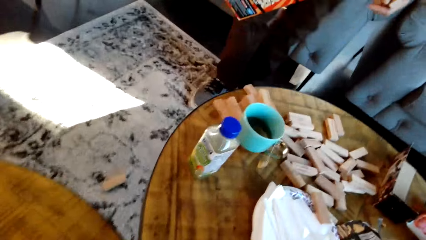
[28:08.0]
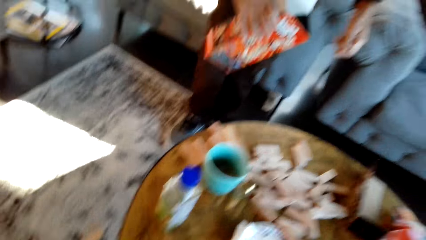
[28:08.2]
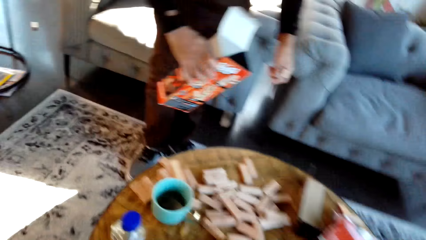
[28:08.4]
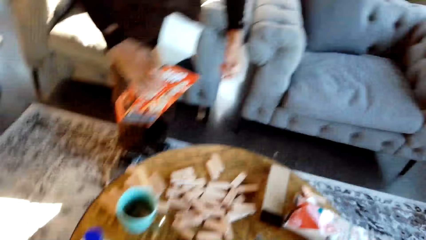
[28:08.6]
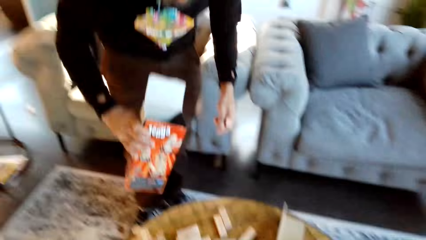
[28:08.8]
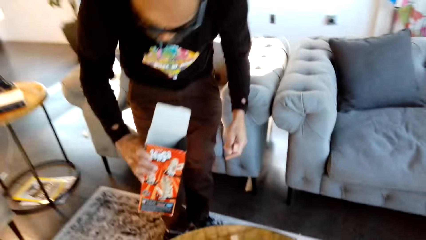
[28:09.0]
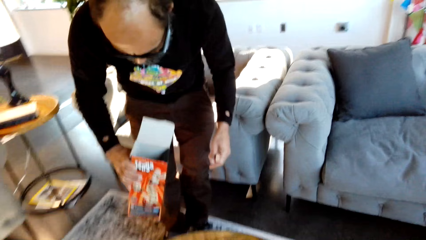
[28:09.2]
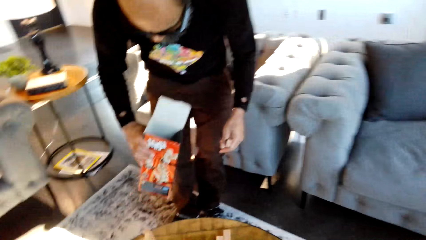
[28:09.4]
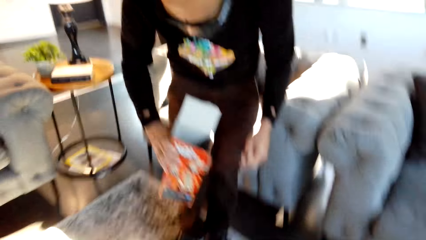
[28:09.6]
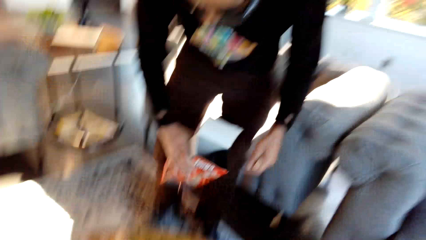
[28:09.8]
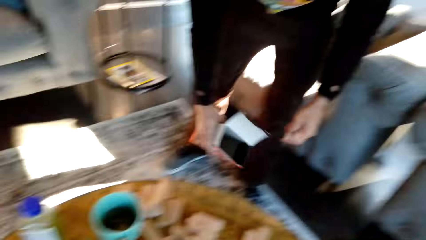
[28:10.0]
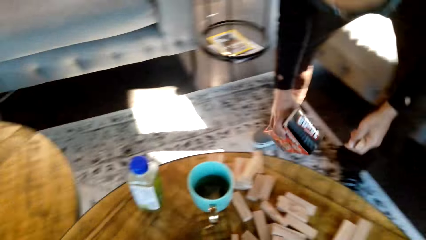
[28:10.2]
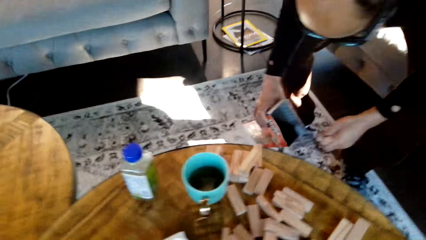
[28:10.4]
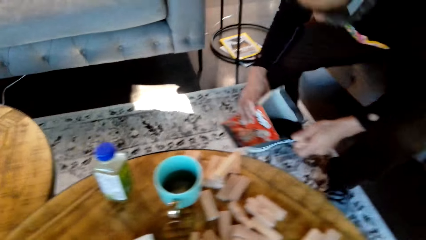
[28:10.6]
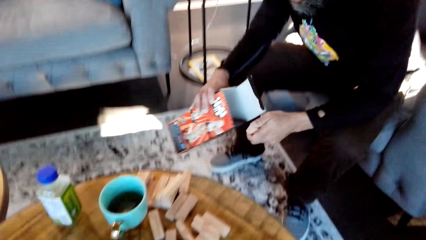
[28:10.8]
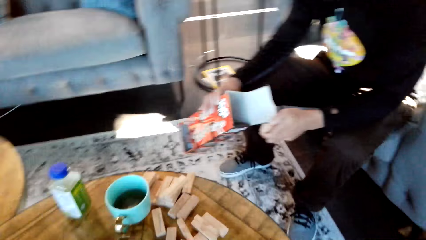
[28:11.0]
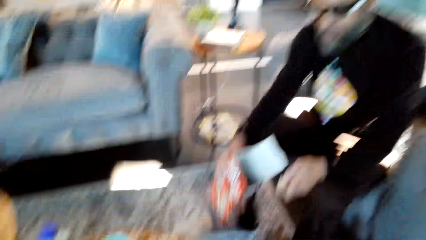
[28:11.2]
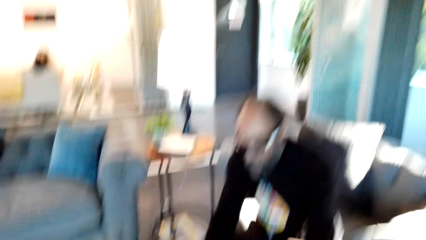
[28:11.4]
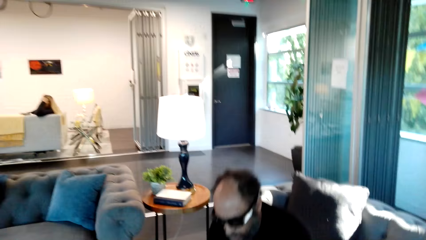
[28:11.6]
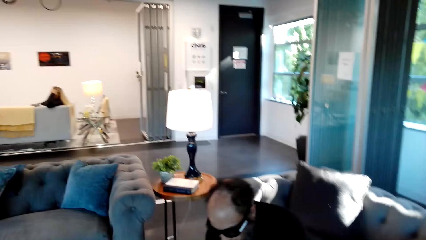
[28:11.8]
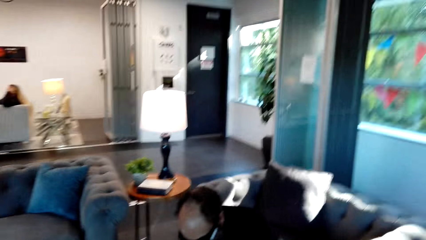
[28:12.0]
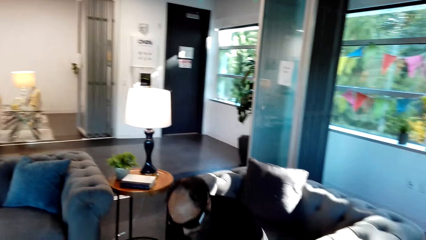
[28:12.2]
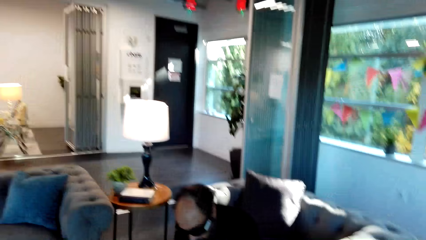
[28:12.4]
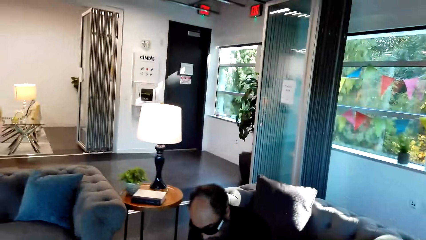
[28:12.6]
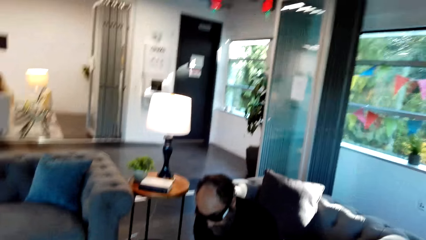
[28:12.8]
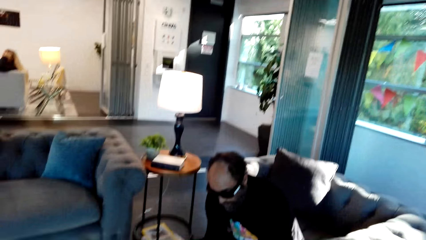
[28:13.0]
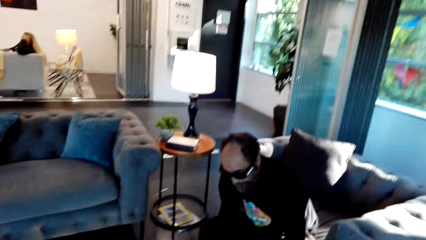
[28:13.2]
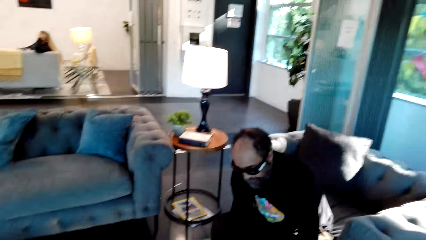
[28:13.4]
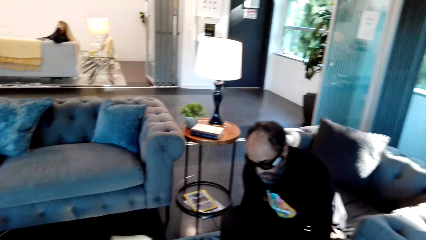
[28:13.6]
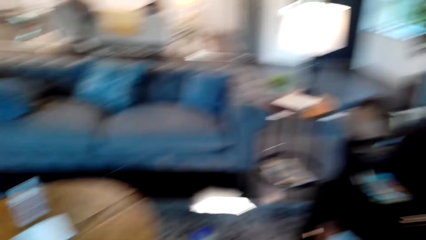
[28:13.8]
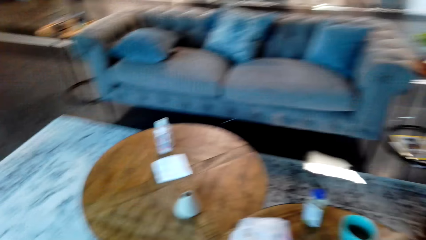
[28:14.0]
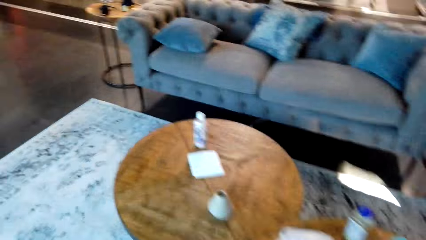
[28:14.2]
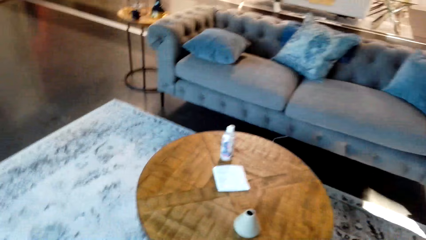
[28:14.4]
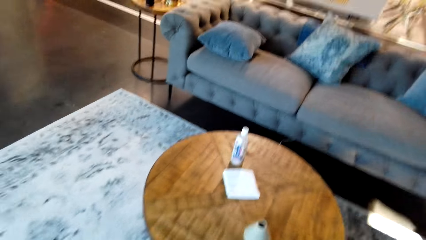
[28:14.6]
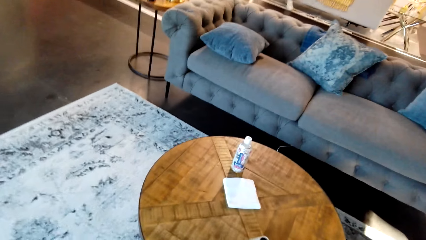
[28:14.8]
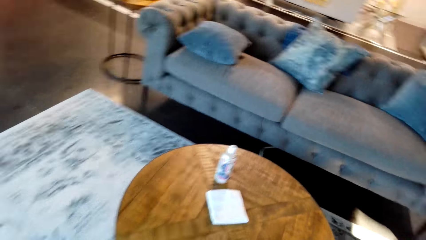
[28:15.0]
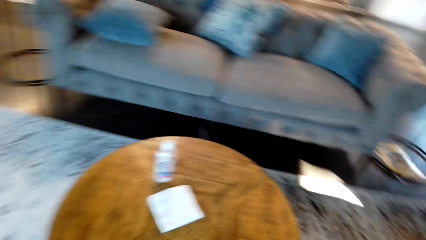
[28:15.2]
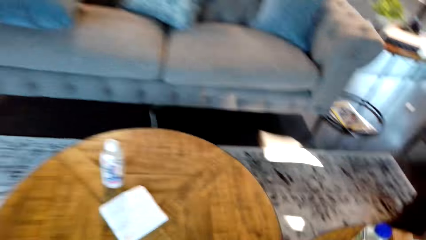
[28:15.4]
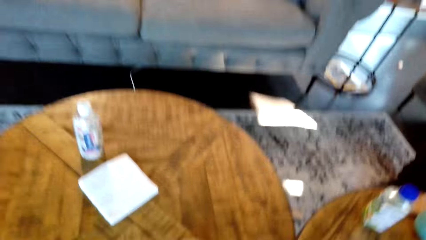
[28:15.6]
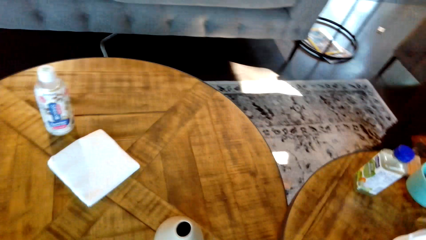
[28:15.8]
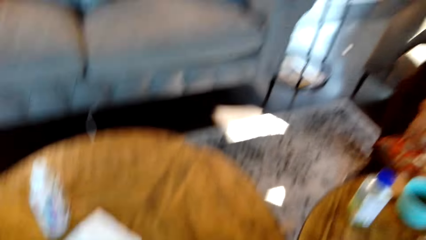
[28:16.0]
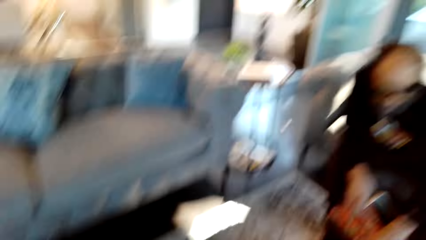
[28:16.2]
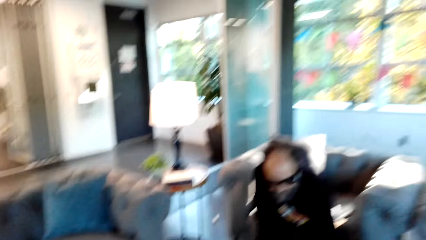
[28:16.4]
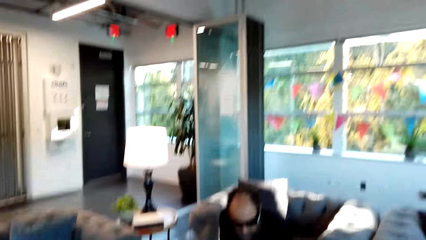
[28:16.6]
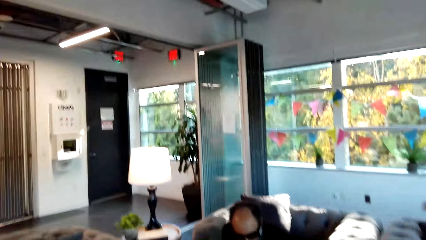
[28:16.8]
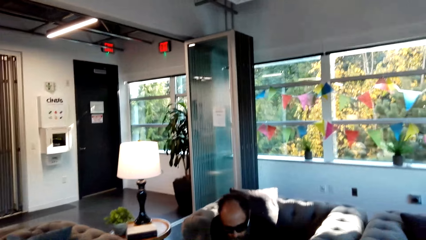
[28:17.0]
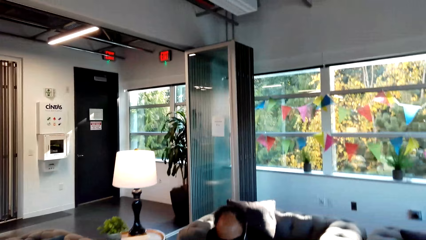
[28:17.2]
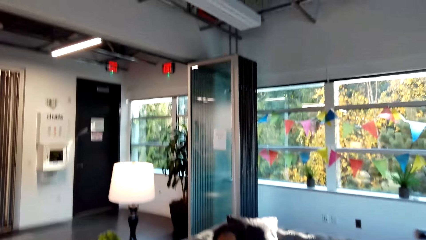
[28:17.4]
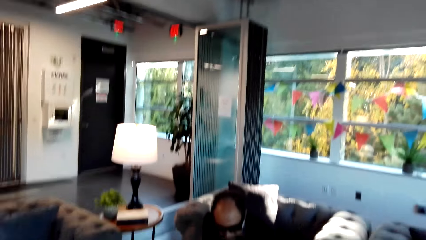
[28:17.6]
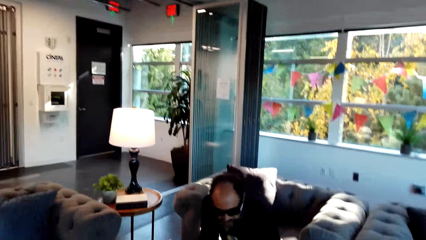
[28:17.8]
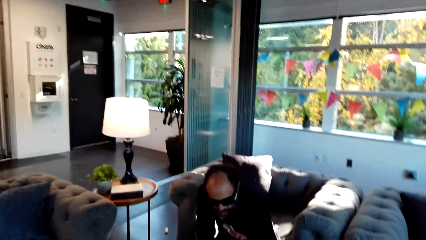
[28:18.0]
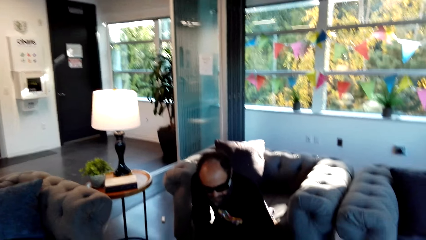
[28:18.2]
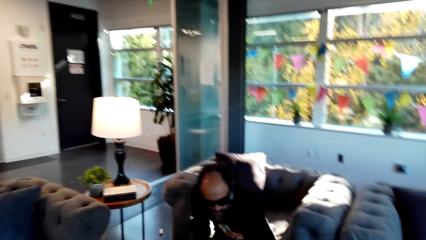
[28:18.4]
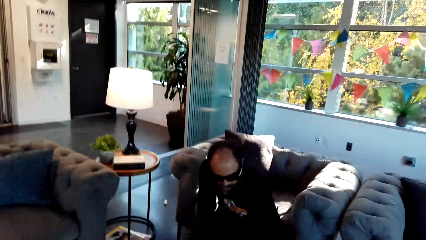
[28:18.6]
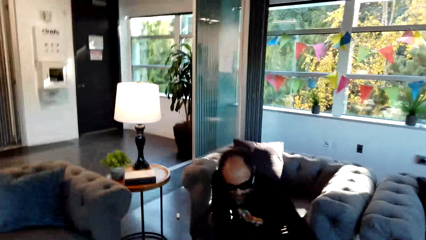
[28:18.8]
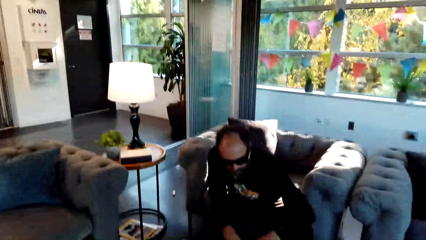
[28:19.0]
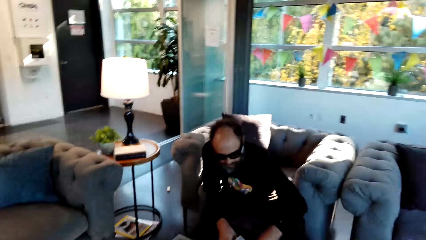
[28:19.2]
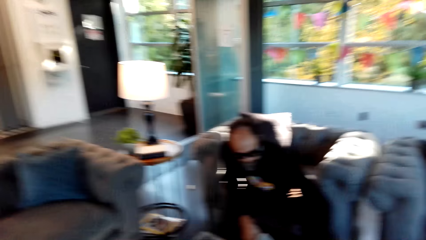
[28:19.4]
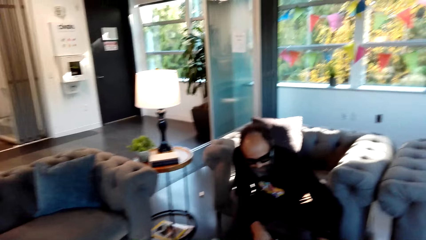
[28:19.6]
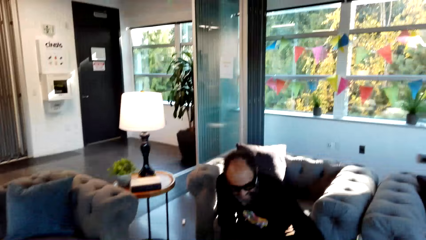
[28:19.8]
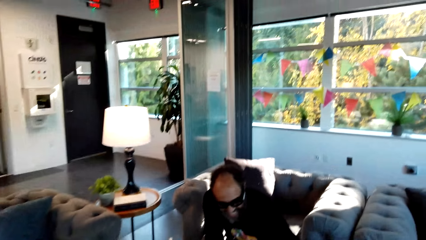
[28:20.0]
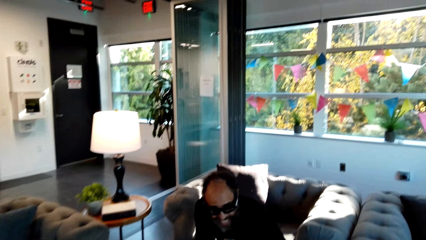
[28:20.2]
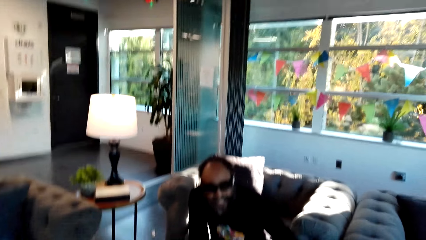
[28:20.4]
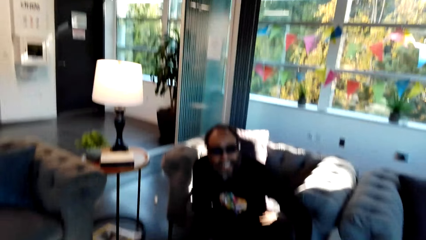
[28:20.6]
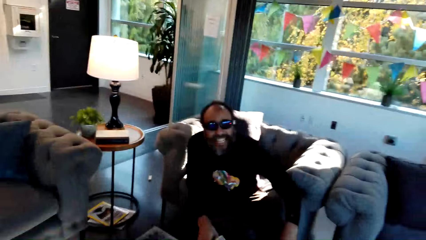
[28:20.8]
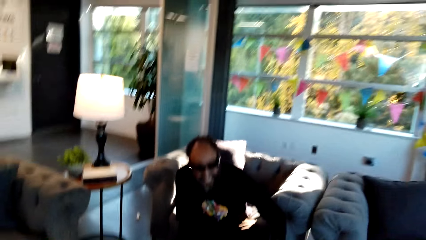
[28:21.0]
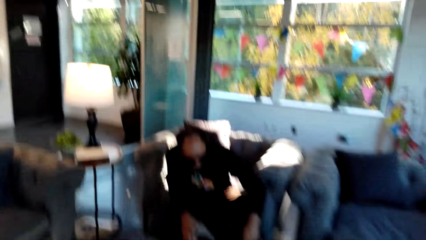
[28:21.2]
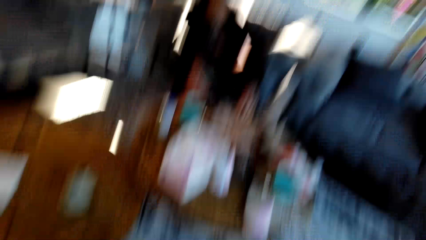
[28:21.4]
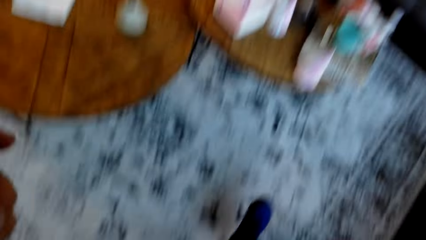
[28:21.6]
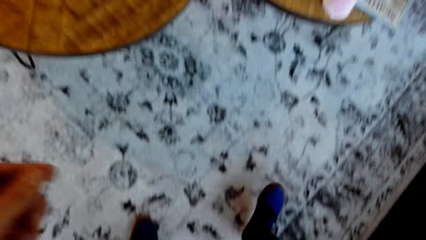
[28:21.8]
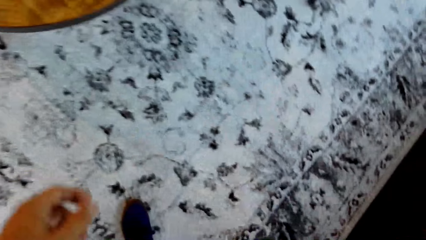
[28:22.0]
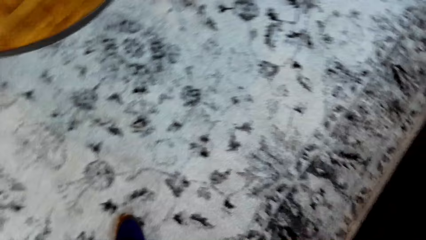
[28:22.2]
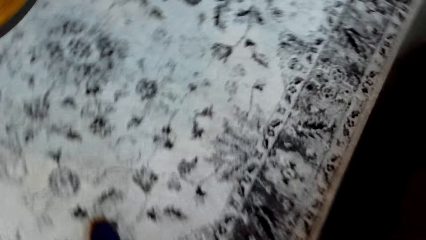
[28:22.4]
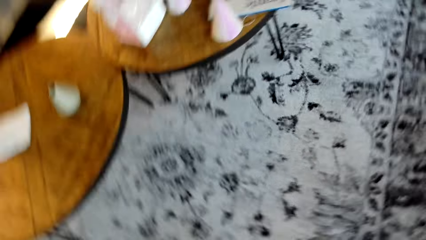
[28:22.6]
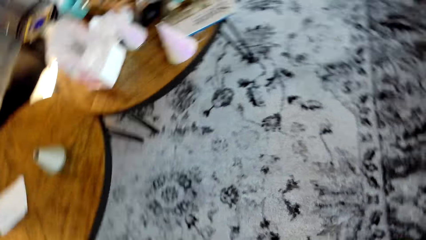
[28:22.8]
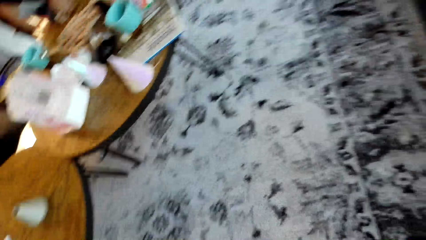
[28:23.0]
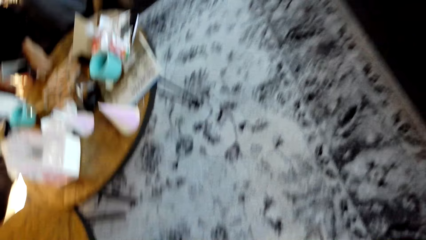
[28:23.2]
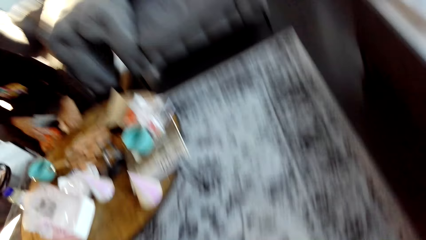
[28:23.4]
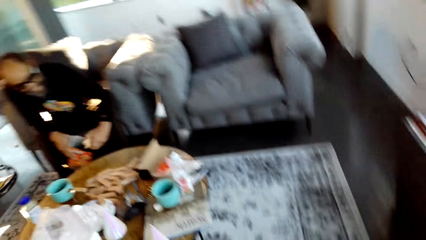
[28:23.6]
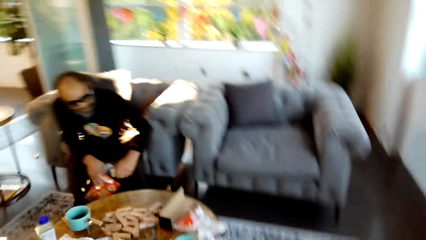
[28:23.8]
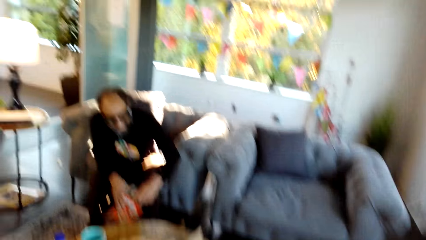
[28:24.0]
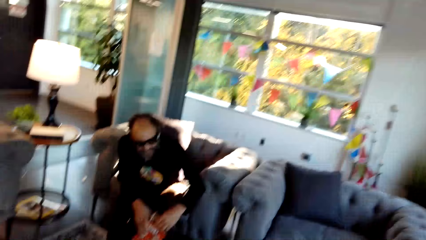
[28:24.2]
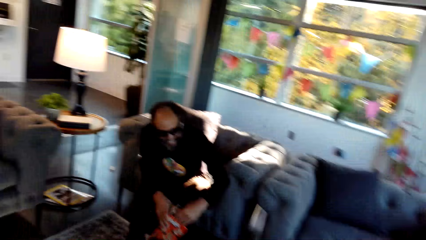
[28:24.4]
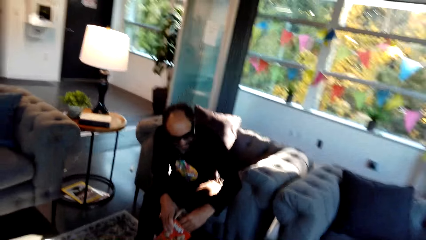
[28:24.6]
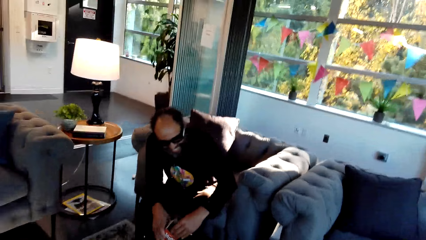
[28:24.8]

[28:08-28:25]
A man looks at the blocks. The camera wearer sits on the couch. The man sits on the chair. The camera wearer looks at the table. He looks at the man. He stands beside the table. The man puts the jenga blocks in the box. The camera wearer moves his leg.
